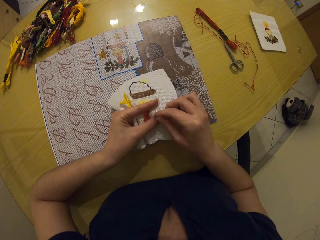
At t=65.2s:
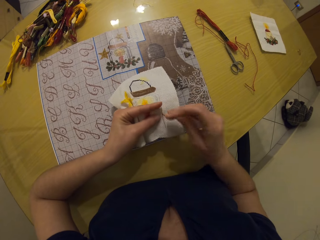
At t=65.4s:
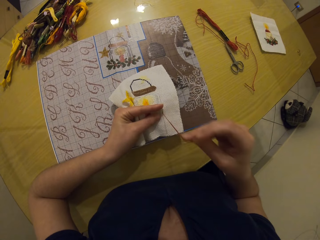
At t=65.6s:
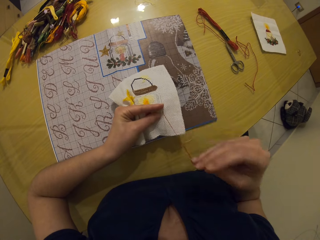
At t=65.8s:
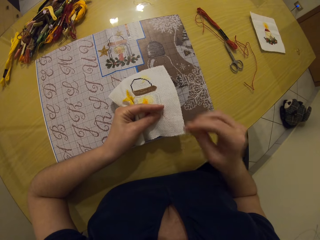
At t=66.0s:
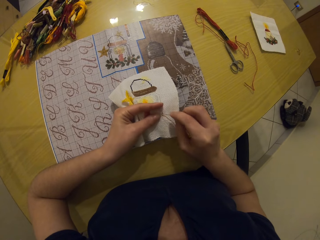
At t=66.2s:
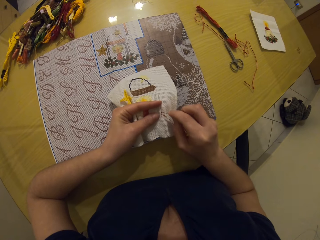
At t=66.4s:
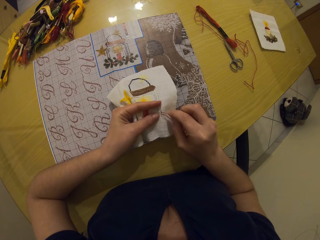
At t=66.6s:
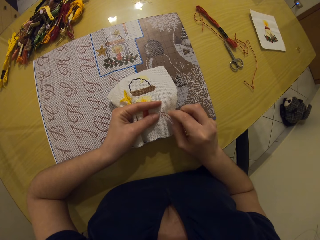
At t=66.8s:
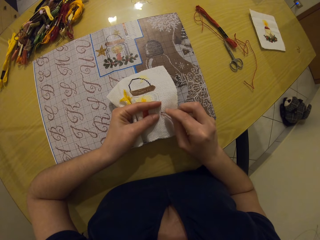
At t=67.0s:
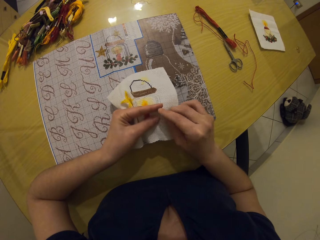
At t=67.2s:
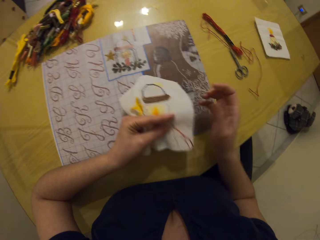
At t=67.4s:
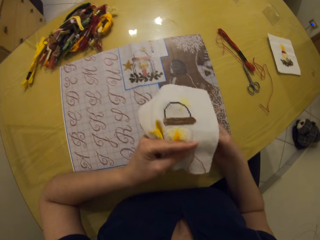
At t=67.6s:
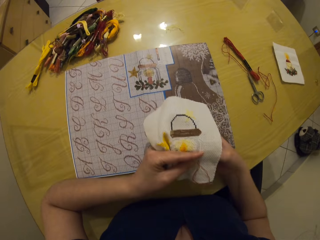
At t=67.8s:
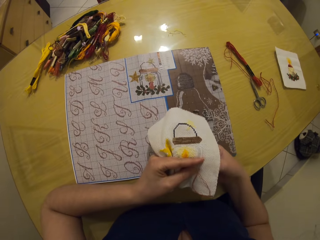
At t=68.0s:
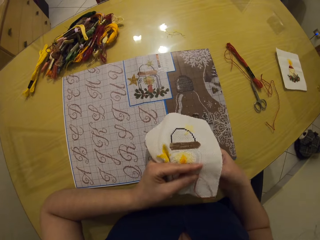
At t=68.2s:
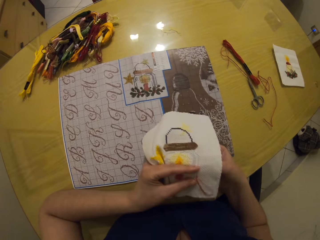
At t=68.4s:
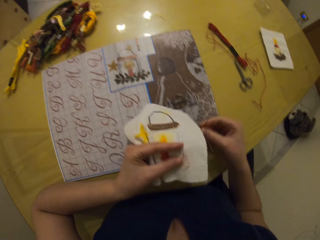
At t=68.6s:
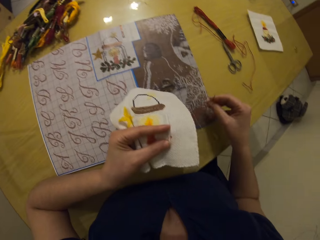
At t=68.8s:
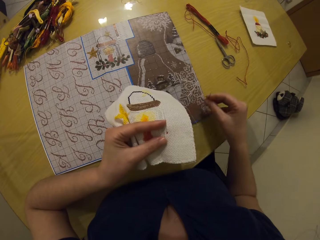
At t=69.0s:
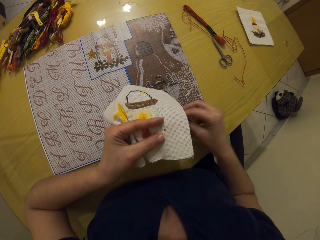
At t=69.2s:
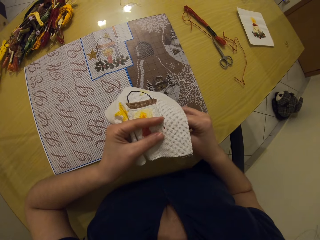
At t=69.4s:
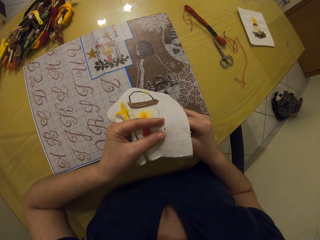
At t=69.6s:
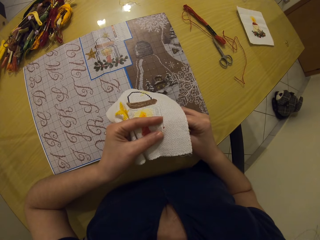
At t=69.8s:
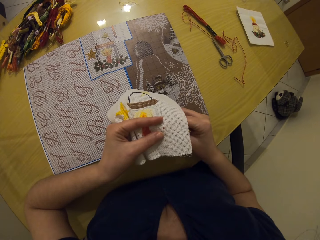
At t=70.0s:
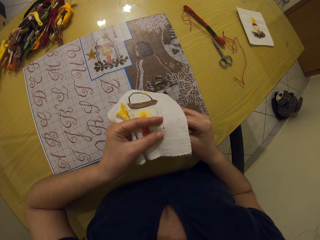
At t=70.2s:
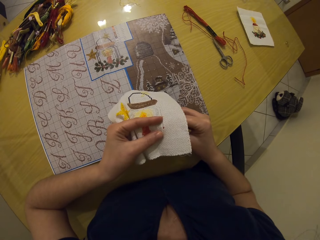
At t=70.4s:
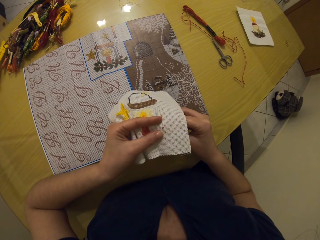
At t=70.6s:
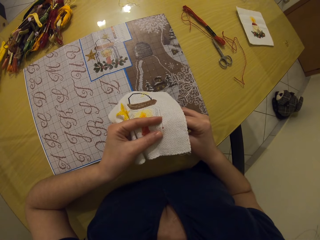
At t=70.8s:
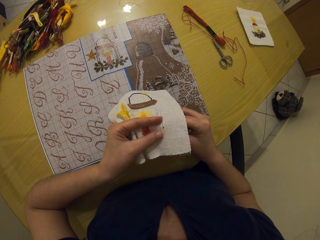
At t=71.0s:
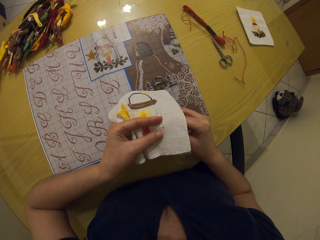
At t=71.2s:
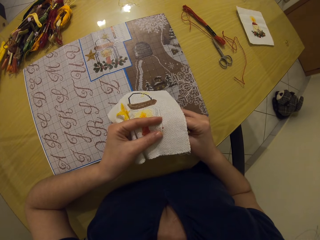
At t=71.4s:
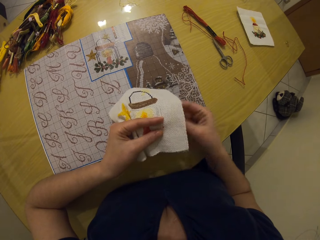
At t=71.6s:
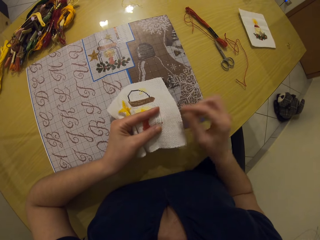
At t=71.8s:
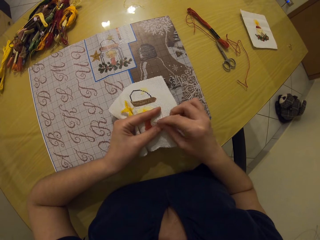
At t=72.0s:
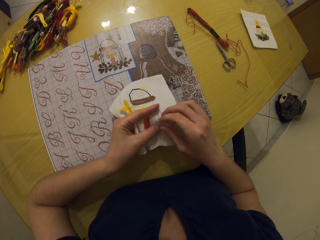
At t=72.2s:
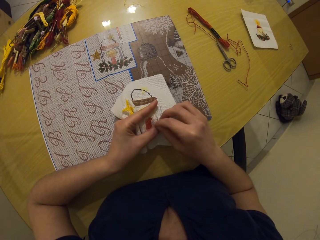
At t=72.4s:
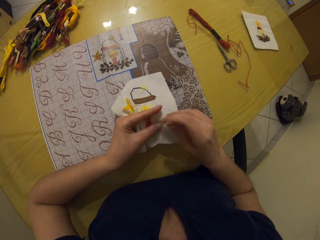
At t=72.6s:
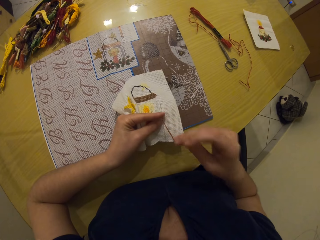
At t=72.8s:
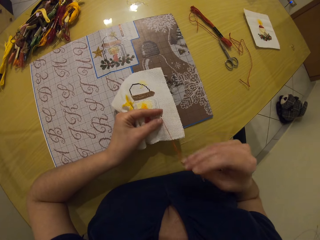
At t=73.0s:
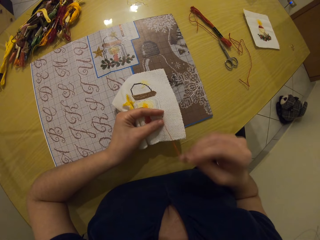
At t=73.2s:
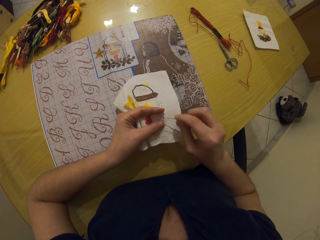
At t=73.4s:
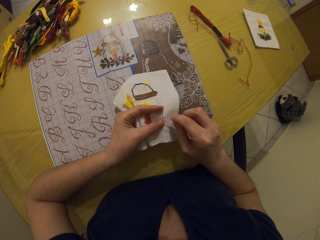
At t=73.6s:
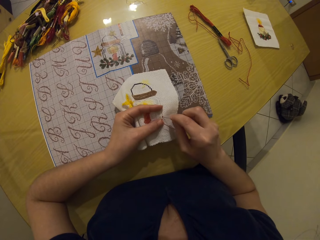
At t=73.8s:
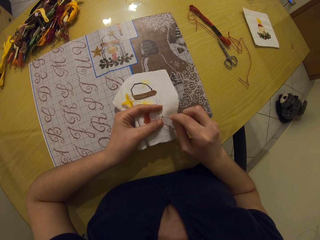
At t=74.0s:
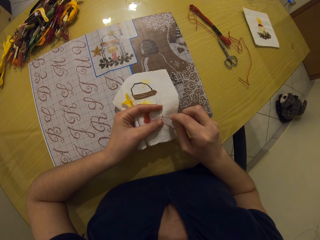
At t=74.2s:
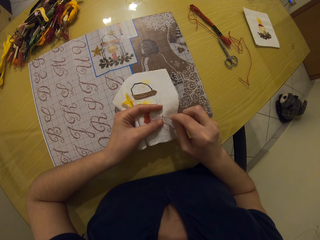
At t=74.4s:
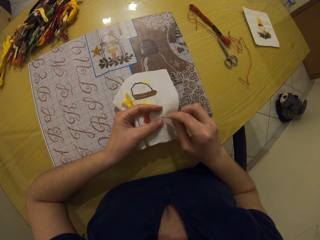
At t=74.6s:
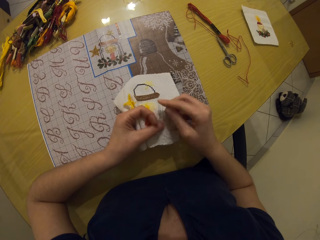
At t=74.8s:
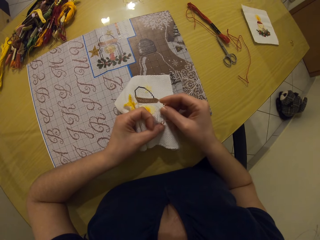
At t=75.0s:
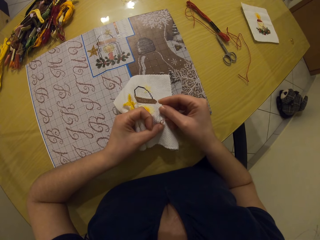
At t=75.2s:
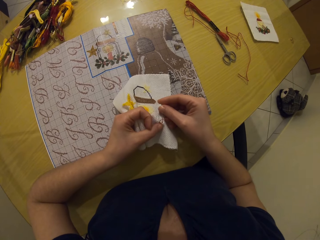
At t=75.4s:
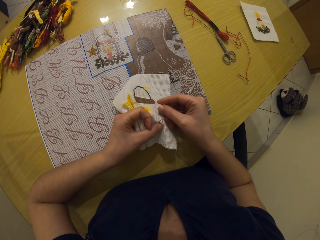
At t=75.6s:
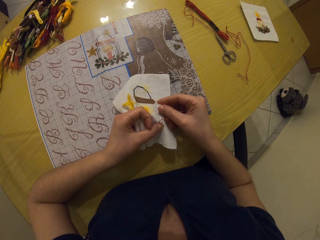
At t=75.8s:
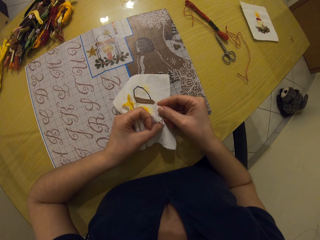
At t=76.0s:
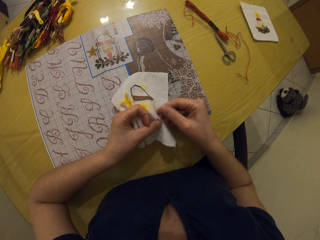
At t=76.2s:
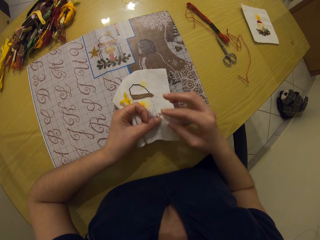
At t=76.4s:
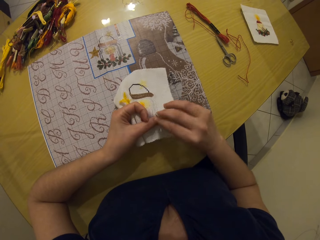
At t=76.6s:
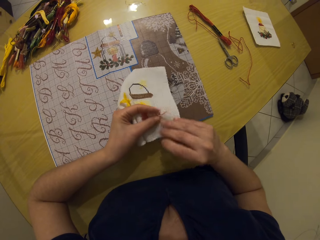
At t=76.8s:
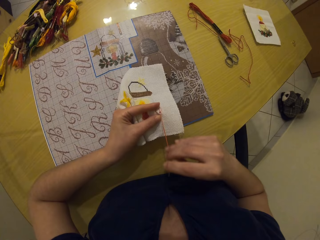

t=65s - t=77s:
The camera wearer stitches a piece of cloth.

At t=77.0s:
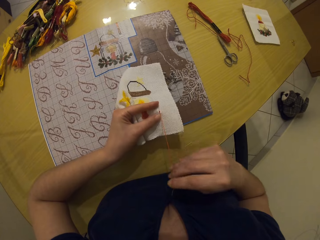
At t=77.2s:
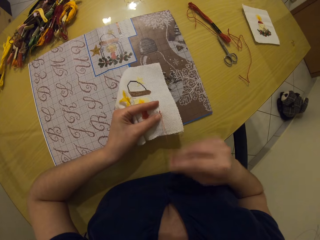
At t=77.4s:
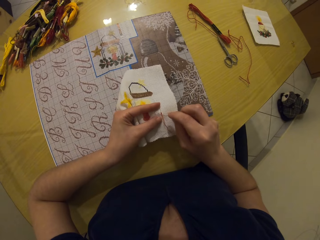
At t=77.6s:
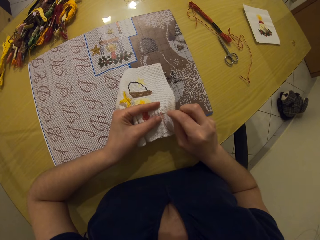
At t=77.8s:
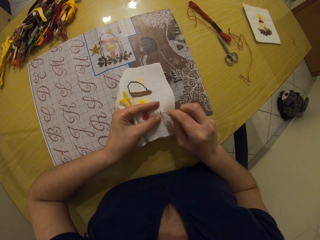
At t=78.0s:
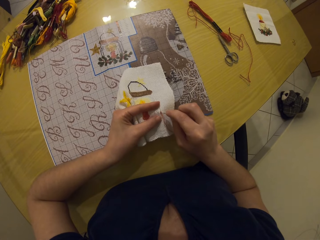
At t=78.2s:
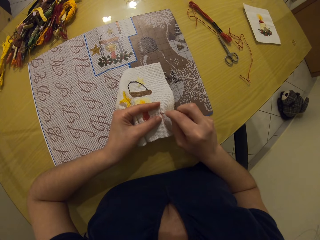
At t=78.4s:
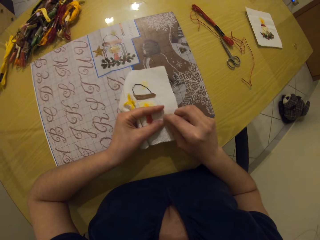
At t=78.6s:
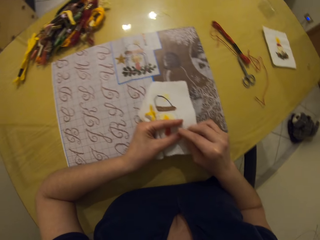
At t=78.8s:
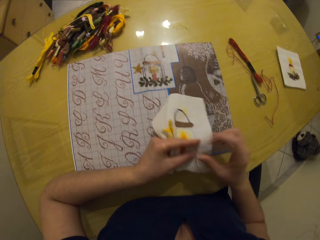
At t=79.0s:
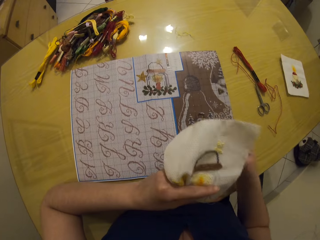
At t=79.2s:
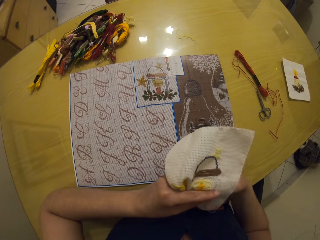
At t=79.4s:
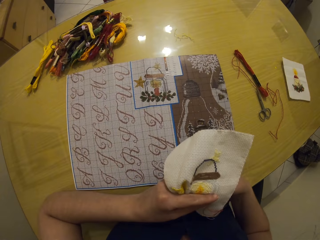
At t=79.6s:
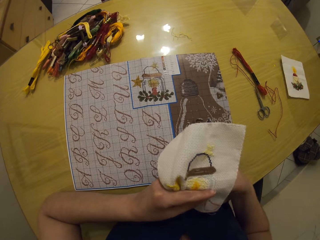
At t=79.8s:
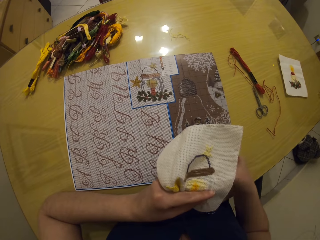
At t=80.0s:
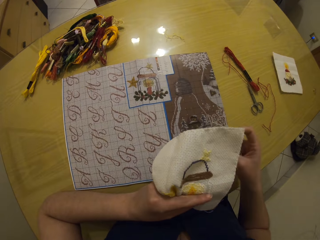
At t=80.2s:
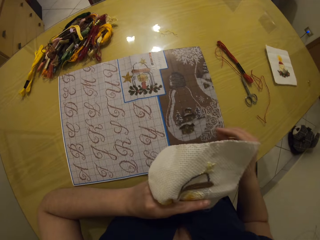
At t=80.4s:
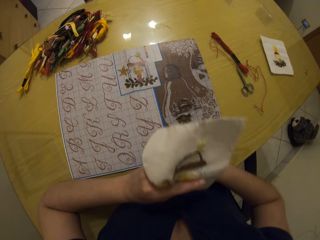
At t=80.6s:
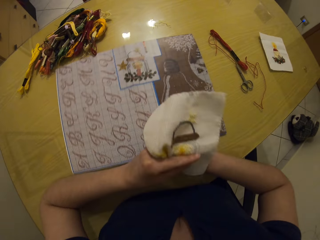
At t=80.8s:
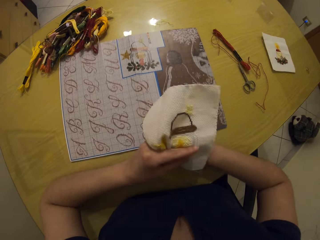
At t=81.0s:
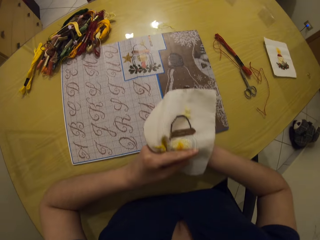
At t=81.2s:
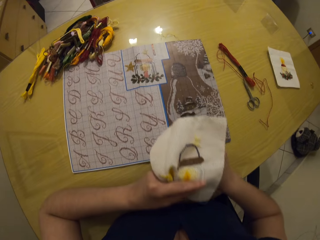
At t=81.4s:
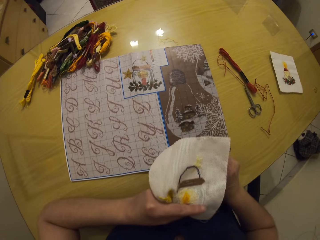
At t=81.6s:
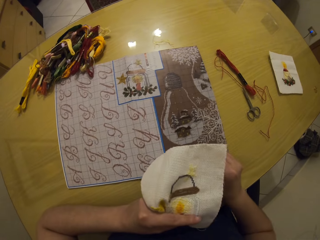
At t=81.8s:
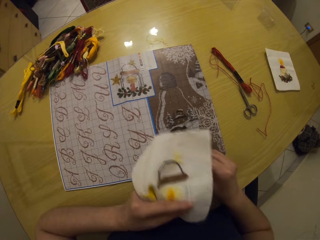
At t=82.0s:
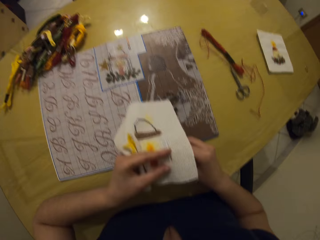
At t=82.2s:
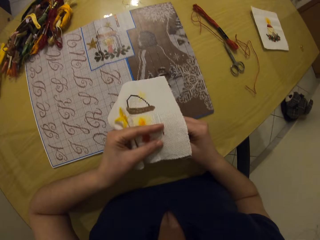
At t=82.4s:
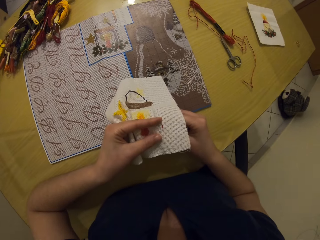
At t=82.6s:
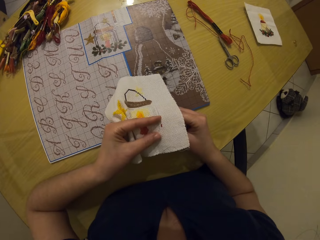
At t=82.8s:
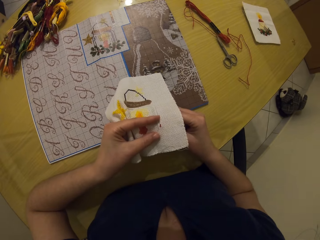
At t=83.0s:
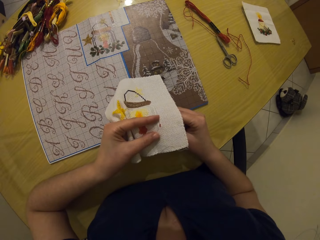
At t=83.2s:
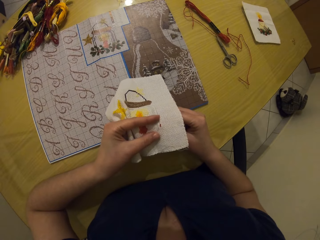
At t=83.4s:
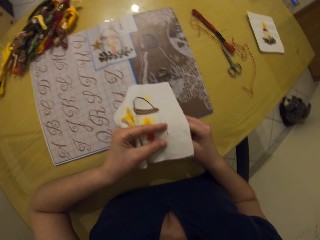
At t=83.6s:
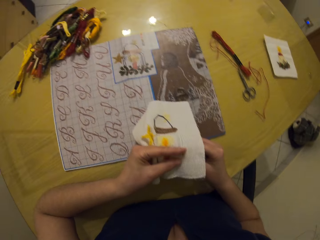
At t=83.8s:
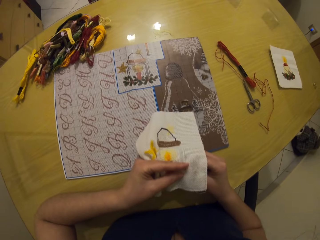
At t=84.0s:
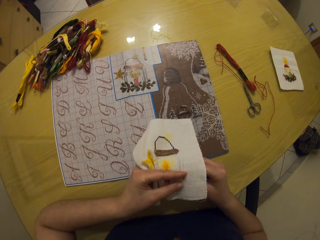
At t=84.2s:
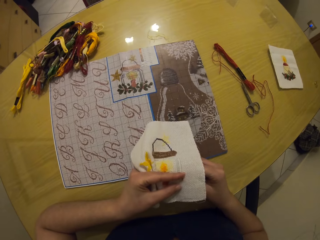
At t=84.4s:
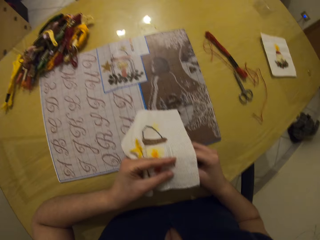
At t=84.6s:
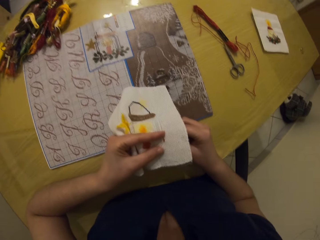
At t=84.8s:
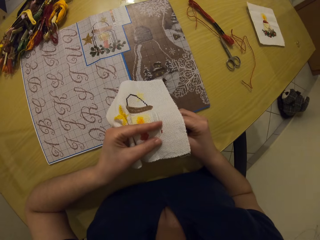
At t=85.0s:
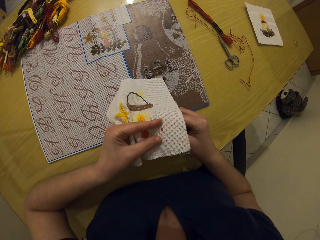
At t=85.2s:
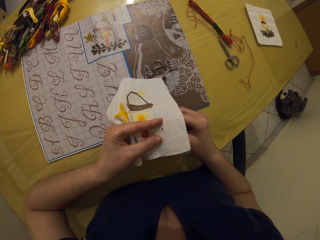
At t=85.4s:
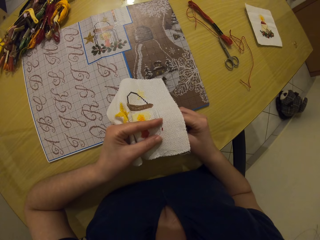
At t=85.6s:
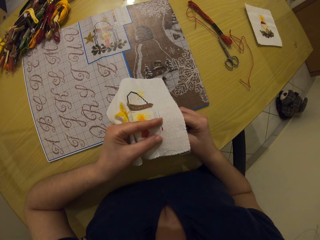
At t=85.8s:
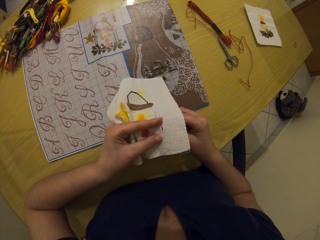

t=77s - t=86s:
The camera wearer lifts up a piece of cloth. She moves the table mat on the table with her right hand. She puts the piece of cloth down.
